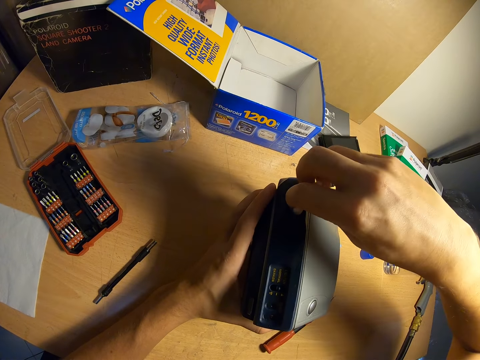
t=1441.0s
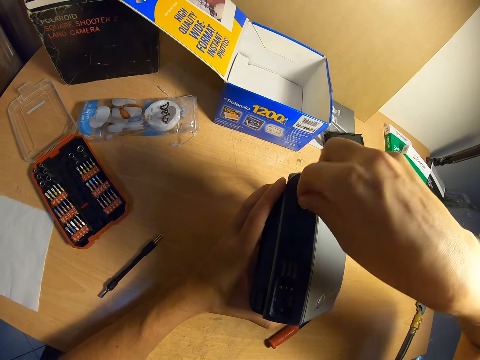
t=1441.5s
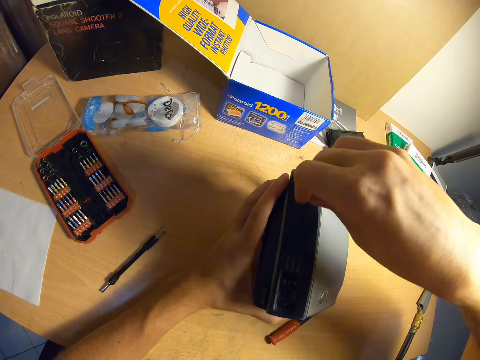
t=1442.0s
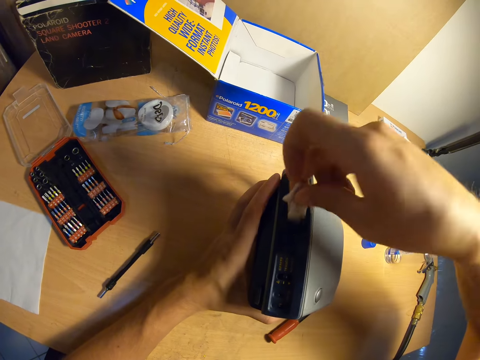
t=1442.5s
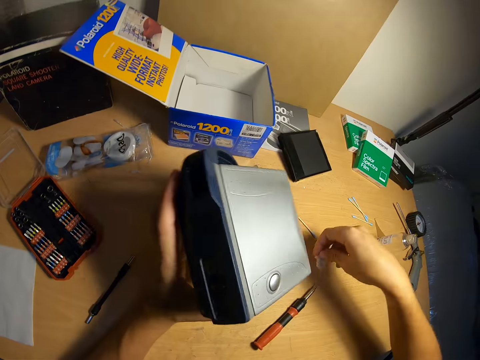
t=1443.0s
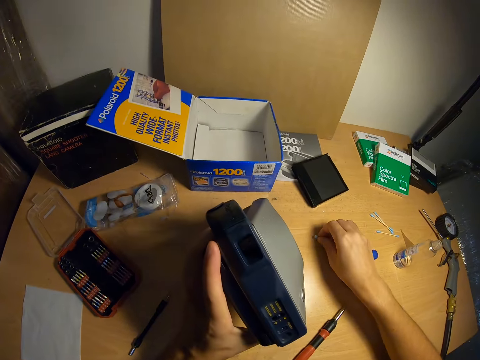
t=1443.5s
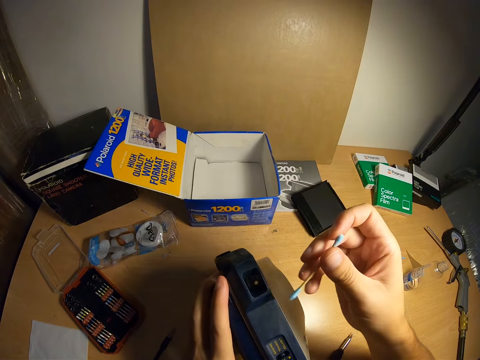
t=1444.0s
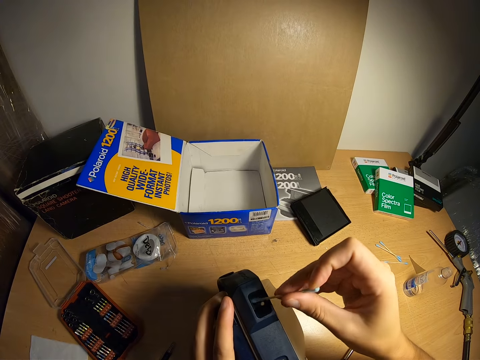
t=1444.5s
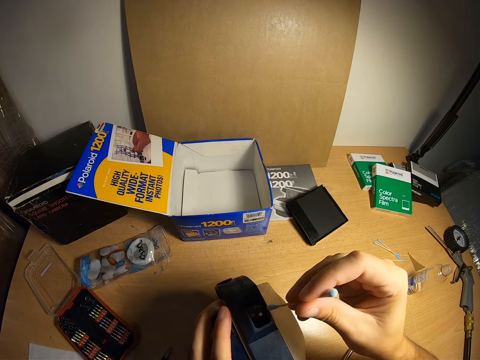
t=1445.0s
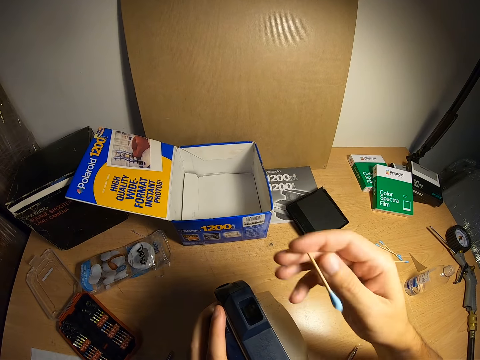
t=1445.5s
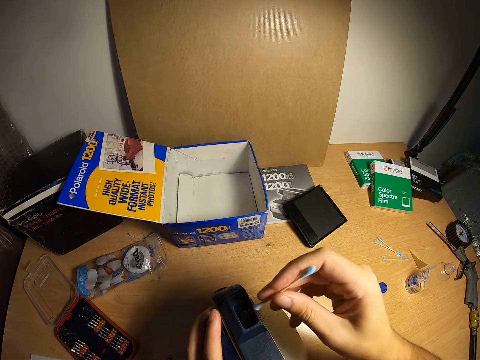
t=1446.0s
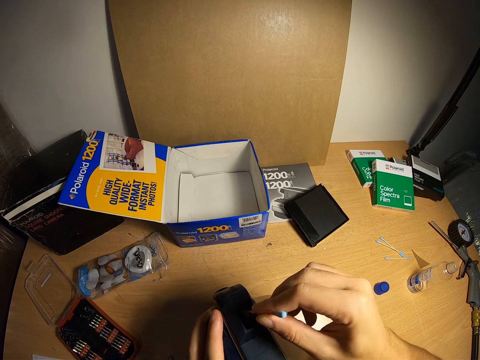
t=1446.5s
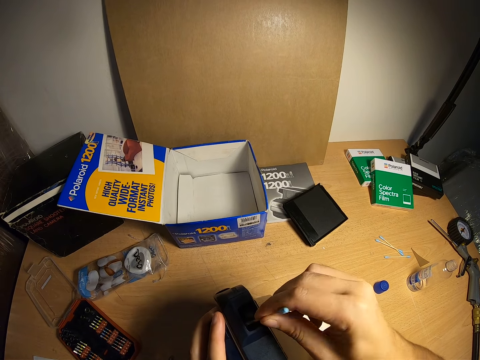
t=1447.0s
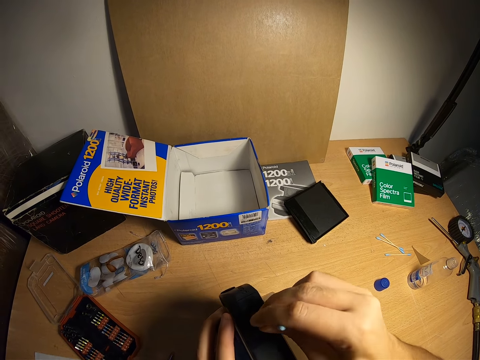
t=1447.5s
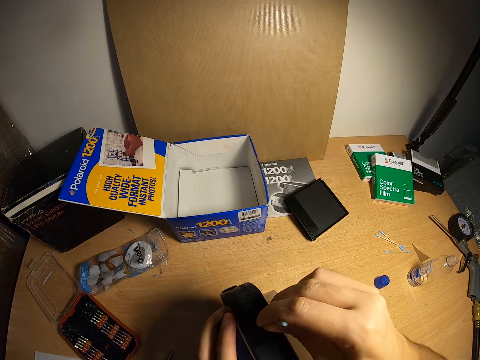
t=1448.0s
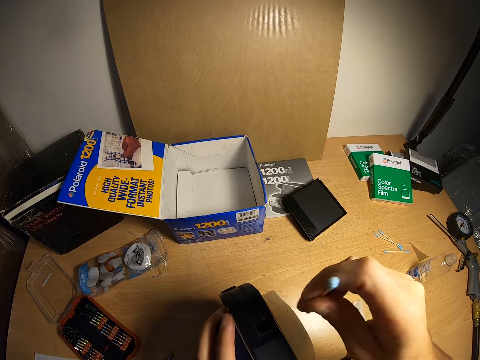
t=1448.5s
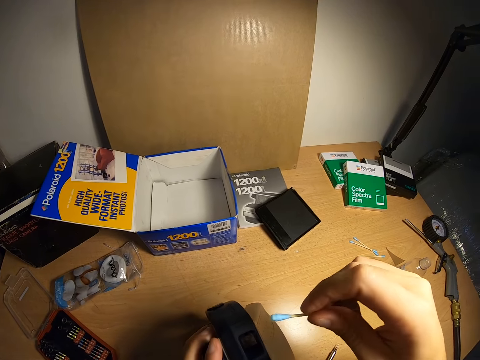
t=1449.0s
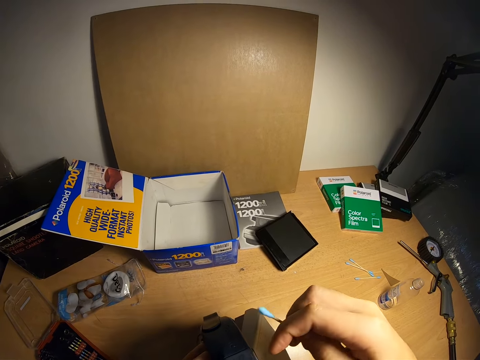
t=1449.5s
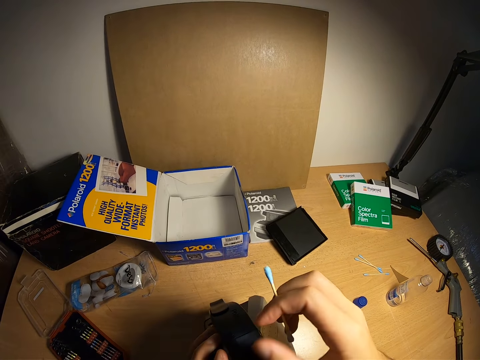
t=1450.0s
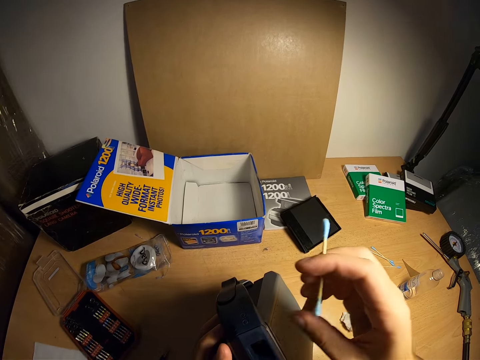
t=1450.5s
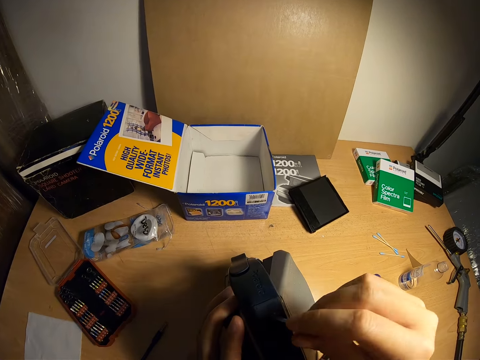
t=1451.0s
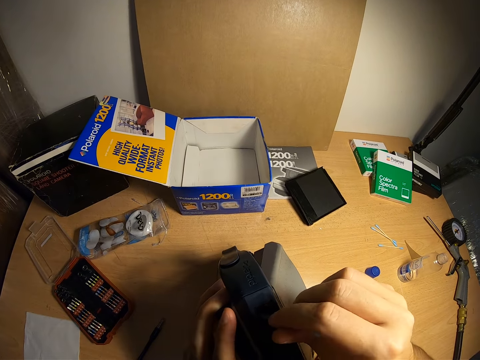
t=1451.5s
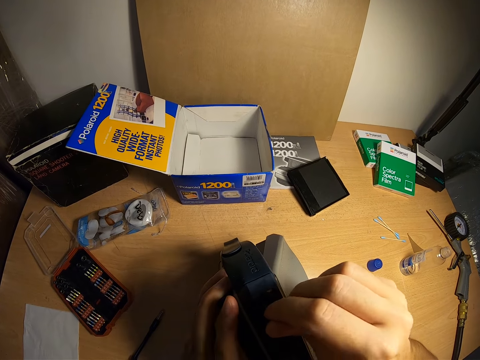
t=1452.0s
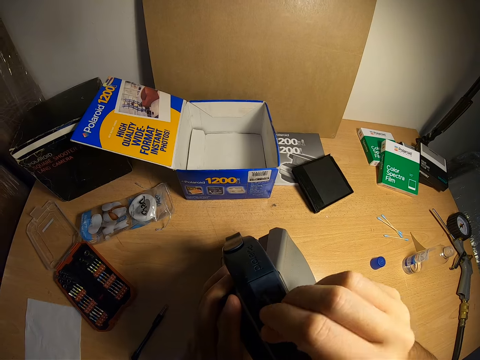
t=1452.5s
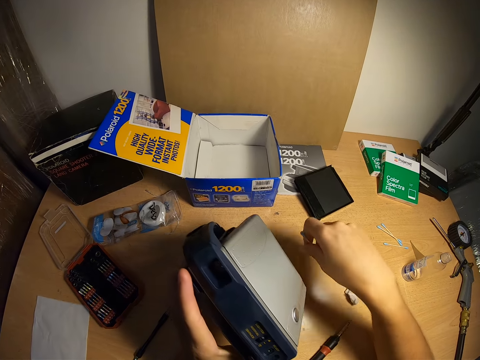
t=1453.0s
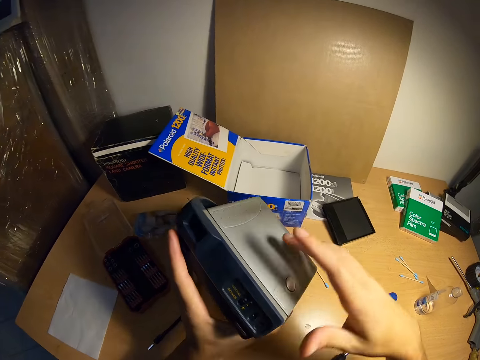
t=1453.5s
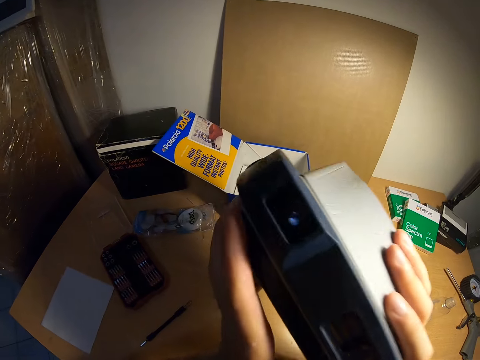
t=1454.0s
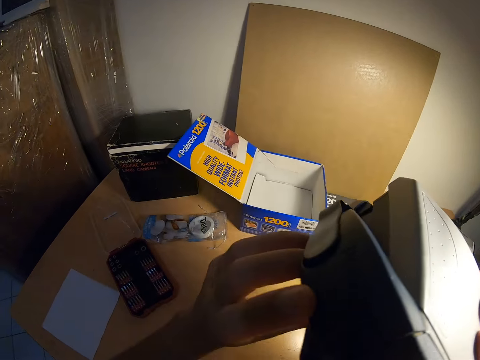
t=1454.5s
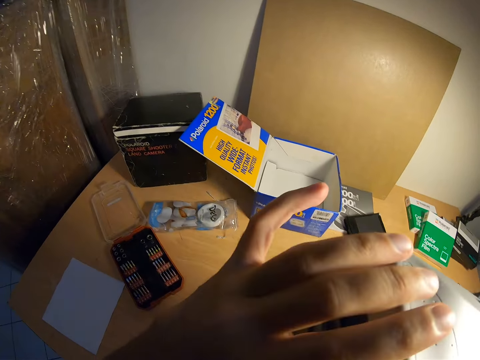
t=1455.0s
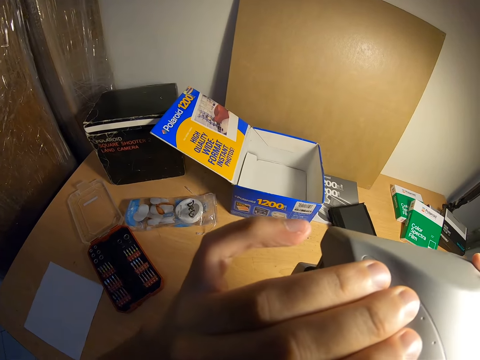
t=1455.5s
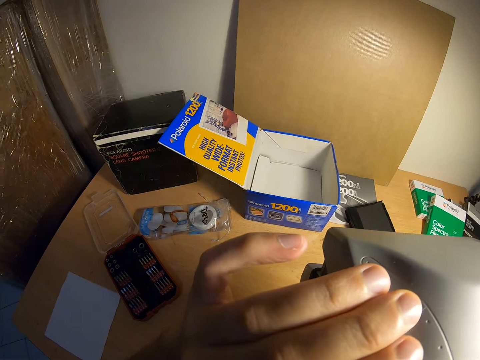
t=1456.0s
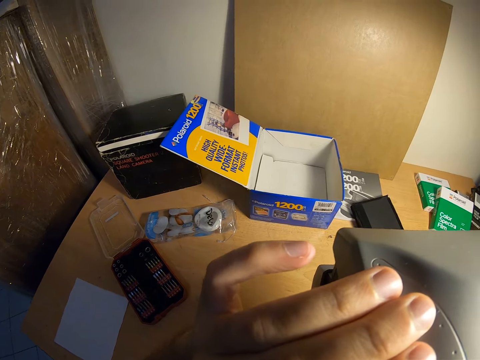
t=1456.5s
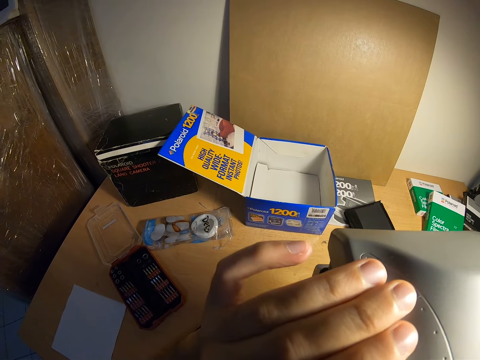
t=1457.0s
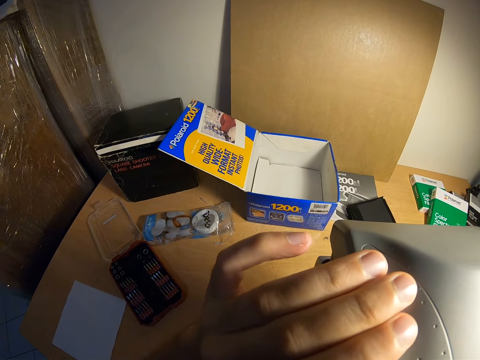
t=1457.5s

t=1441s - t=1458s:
The camera wearer drops the cotton wool on the table and picks up a cotton bud or cotton swab from the table. He cleans the camera with the cotton bud. He inserts the cotton swab in the camera, turns the cotton swab to the other side, inserts the cotton swab in the camera, cleans the camera with the cotton swab and turns the cotton swab to the other side. He dusts off the camera with his right thumb. He blows air into the camera, holds the cotton swab and blows air into the camera. He cleans the camera with the cotton bud. He inserts the cotton swab in the camera. He drops the cotton bud on the table and lifts the camera up with both hands.

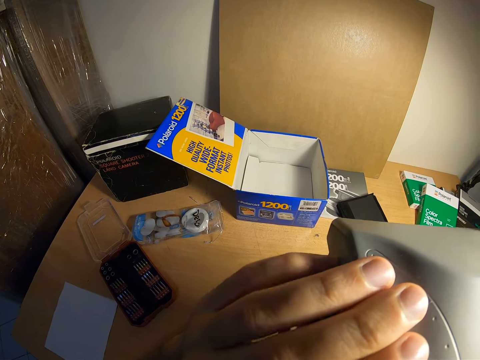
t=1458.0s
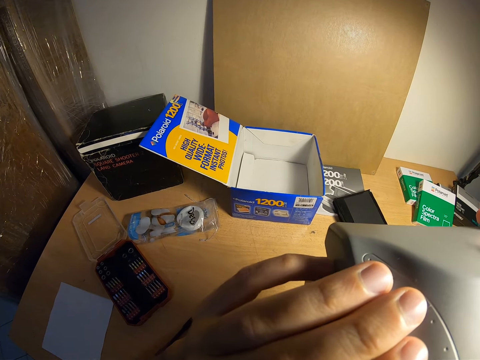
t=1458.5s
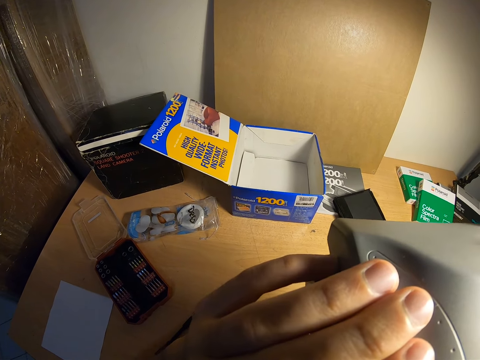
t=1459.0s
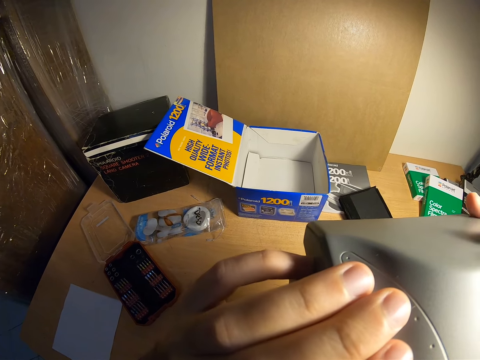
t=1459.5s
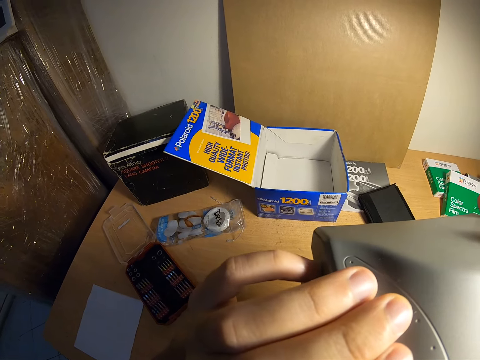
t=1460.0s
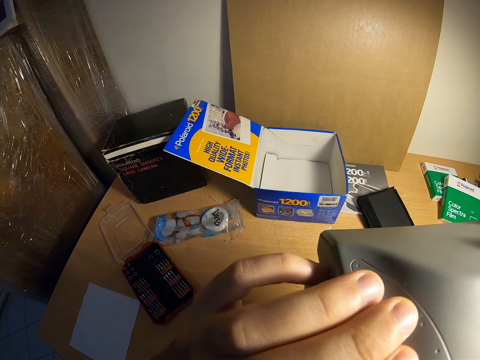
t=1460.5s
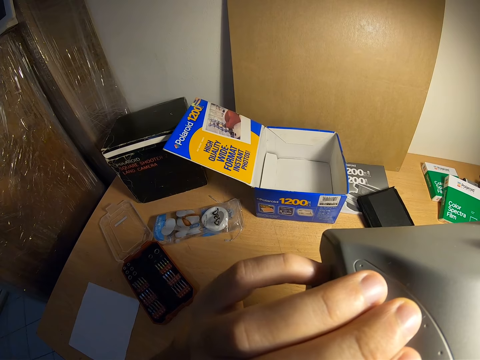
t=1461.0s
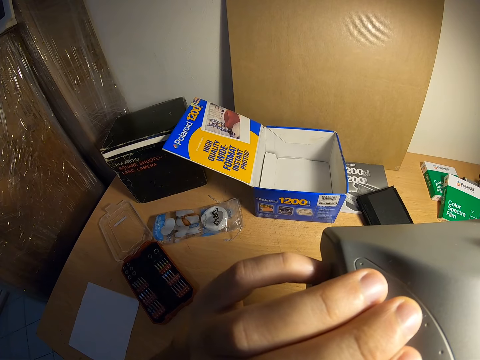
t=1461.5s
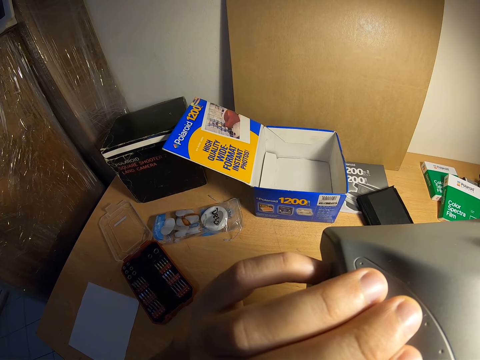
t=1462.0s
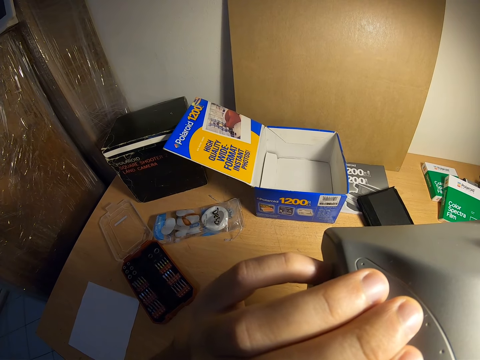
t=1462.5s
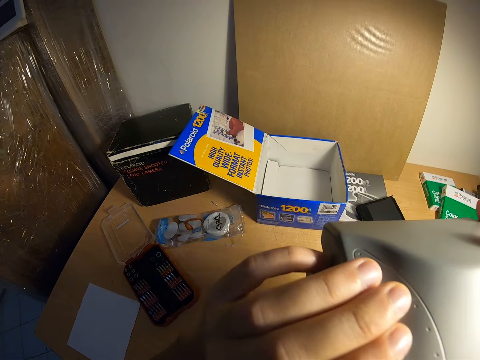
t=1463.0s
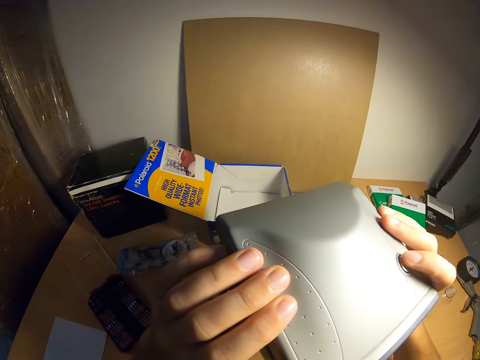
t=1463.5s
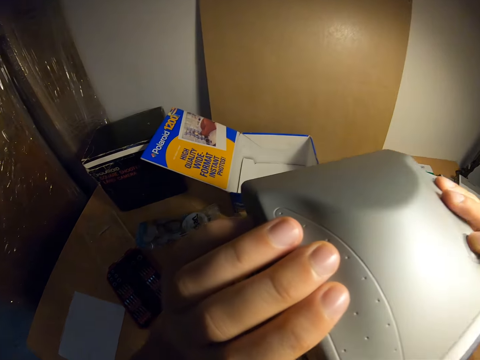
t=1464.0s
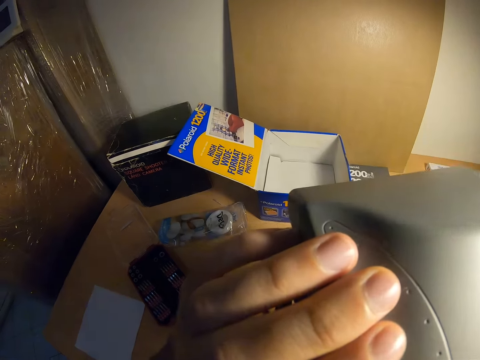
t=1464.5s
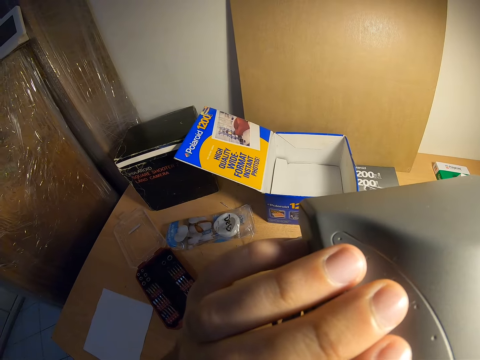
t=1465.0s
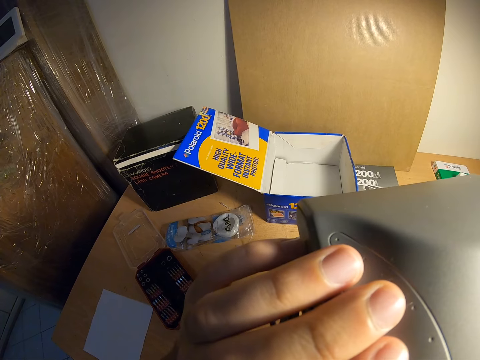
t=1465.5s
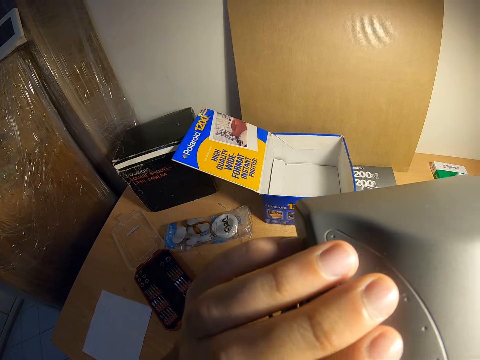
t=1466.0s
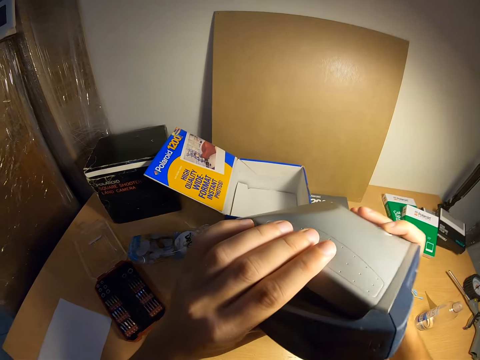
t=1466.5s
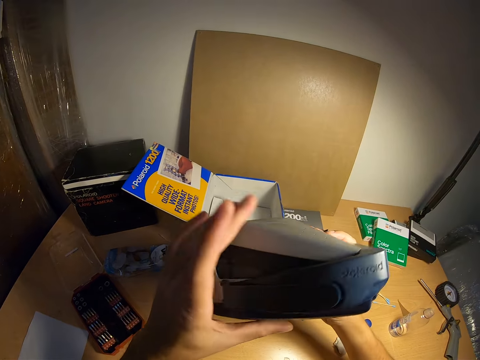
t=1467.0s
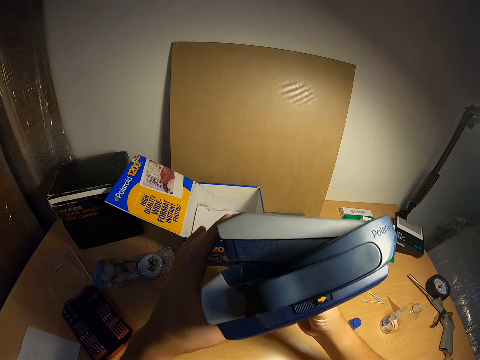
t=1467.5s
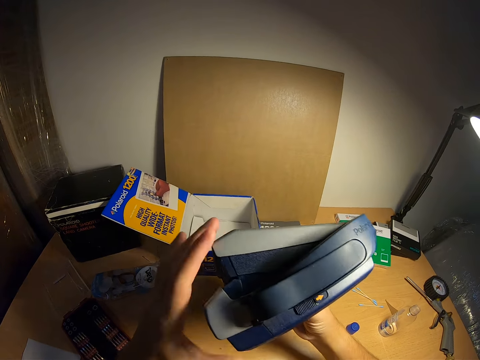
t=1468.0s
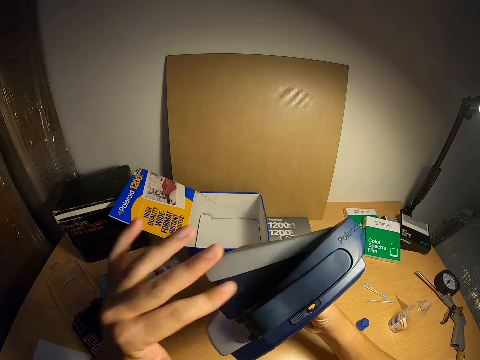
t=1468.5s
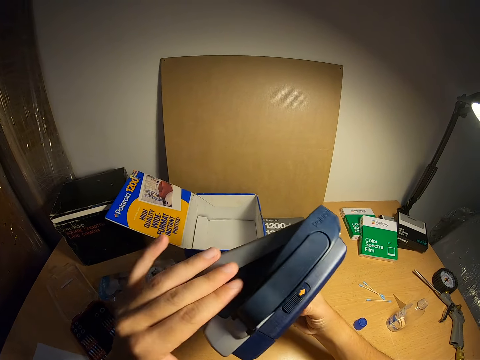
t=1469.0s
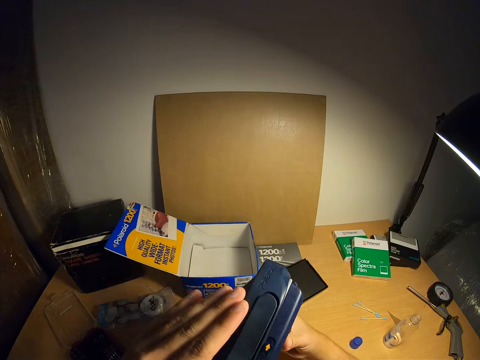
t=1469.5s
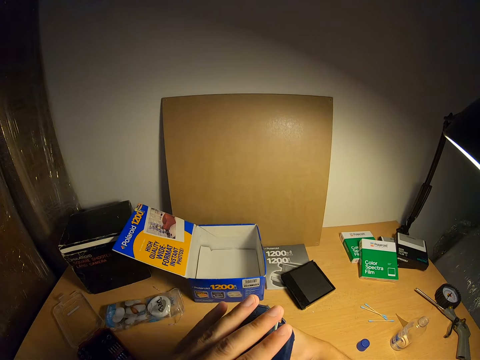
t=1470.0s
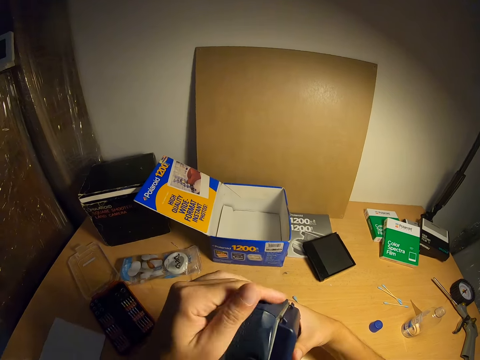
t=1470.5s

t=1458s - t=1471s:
The camera wearer lowers the camera a bit. He dusts off the camera with his left index finger and blows air into the camera.
